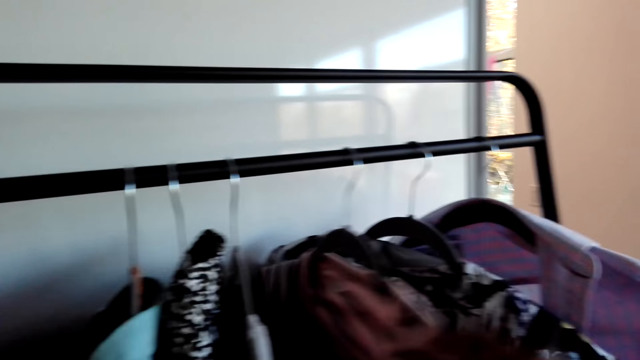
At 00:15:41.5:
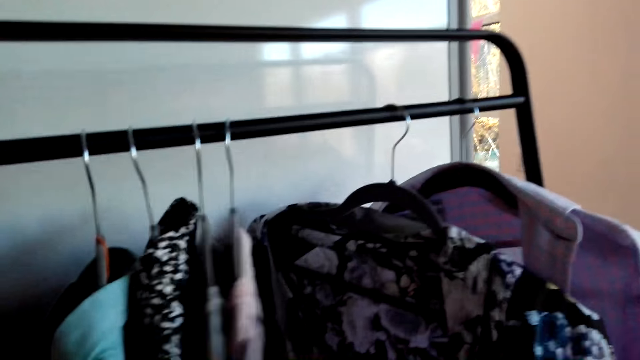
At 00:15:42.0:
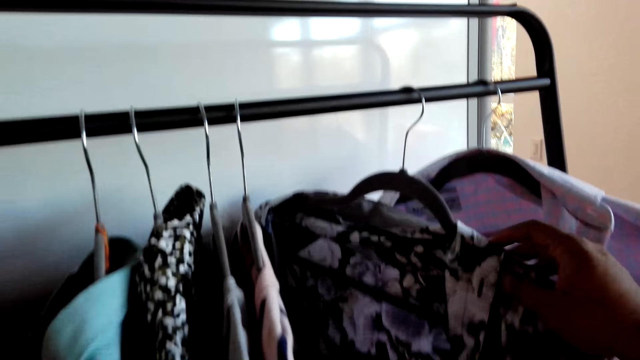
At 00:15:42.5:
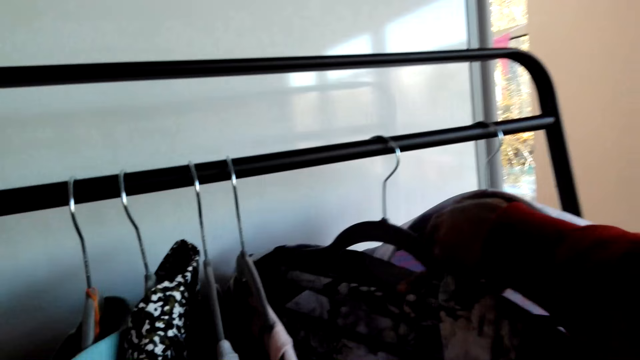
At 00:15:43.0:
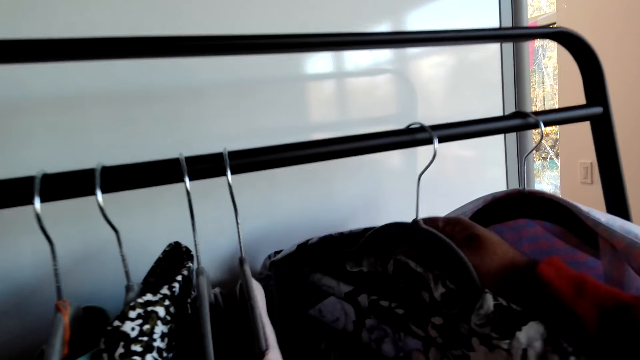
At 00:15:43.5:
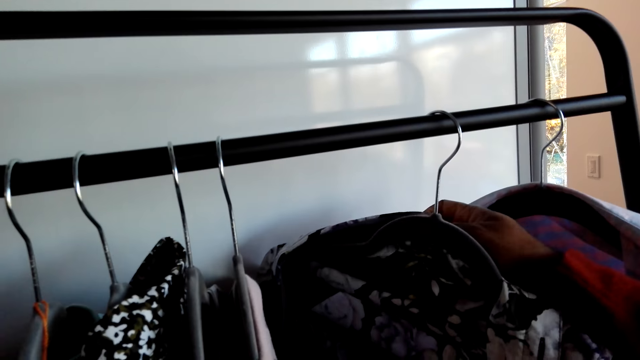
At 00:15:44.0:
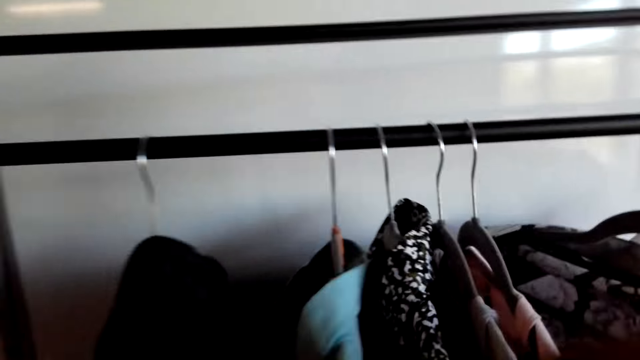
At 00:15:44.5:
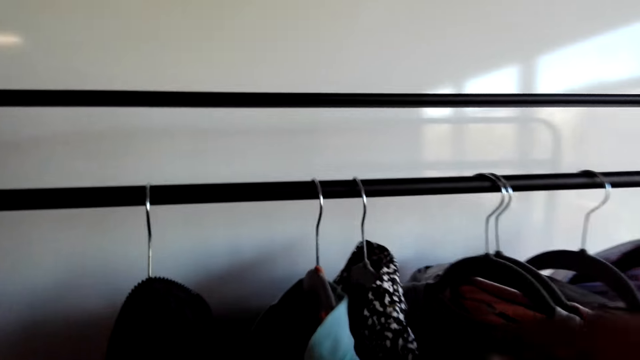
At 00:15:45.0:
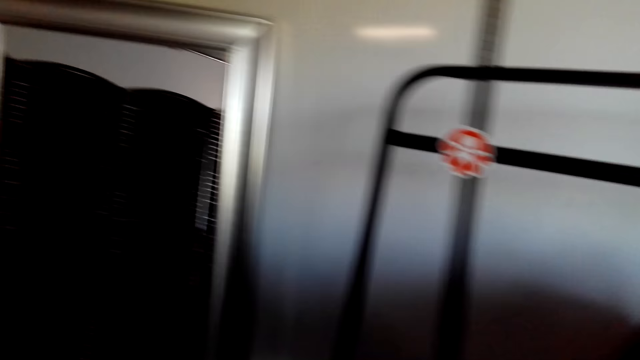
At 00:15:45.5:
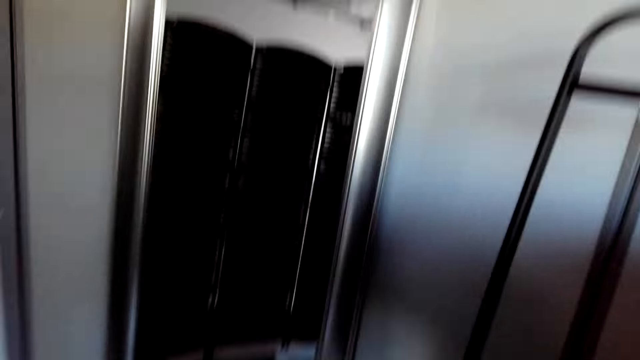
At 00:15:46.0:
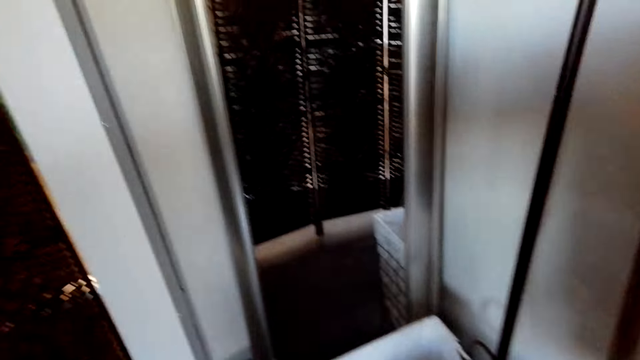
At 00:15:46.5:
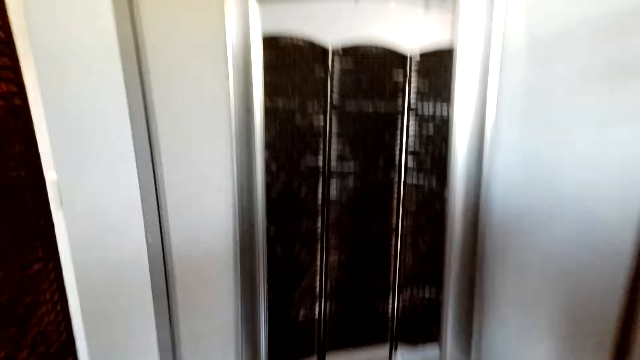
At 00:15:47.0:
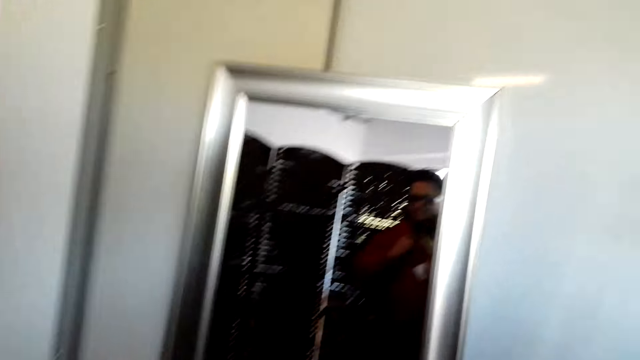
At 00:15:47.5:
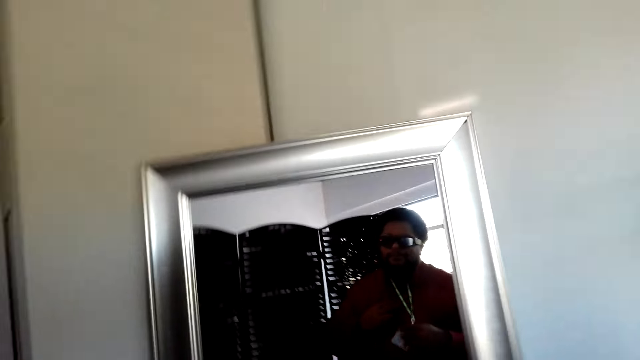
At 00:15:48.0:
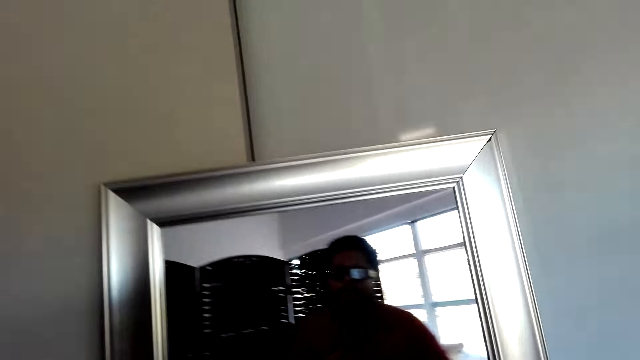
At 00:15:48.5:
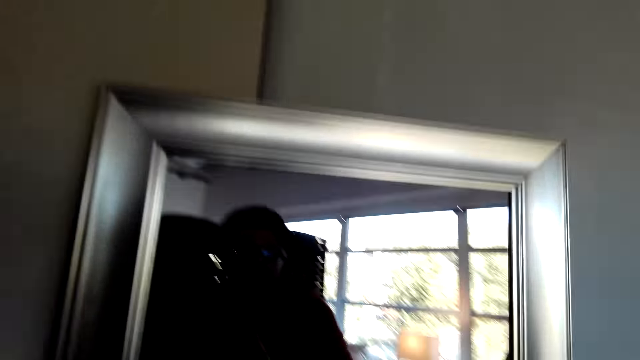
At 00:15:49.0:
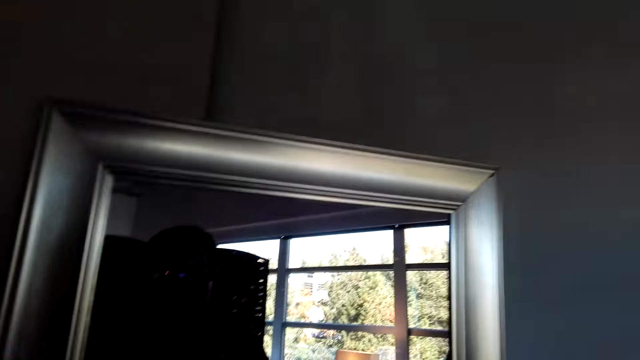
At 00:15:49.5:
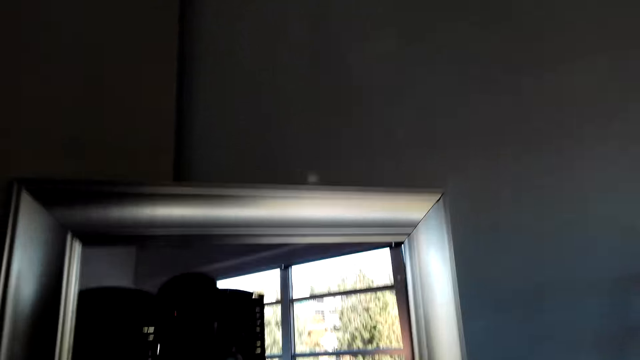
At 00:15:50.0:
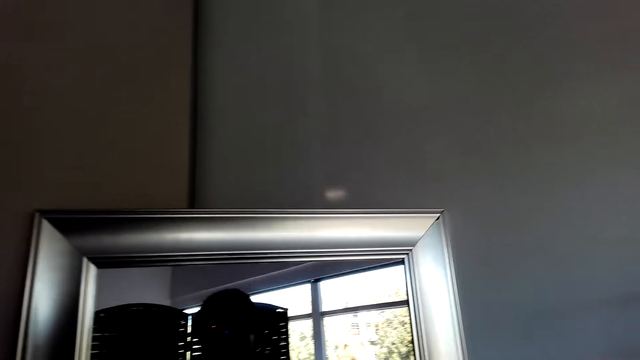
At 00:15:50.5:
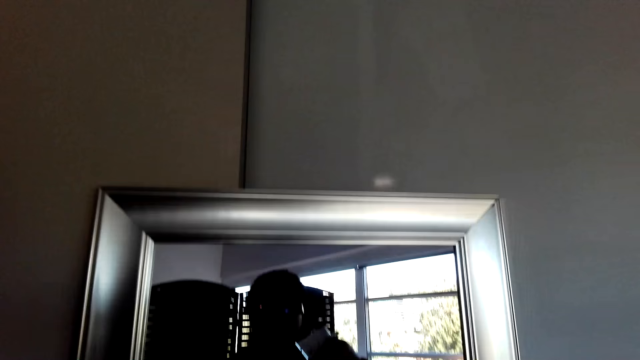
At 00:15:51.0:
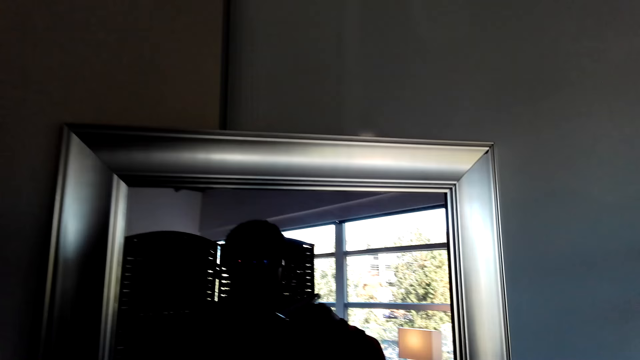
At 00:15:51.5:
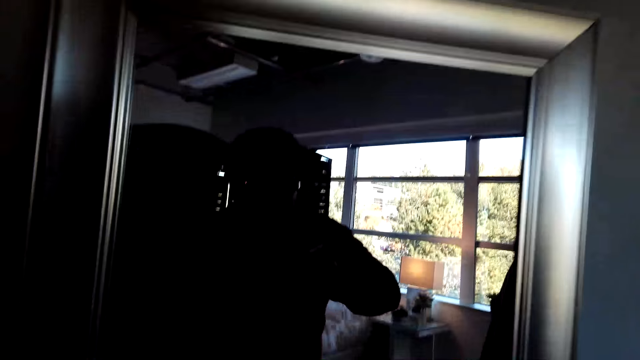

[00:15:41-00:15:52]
The camera wearer looks around. They look in the mirror.

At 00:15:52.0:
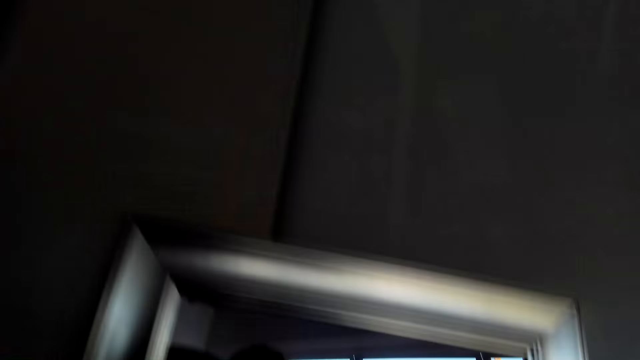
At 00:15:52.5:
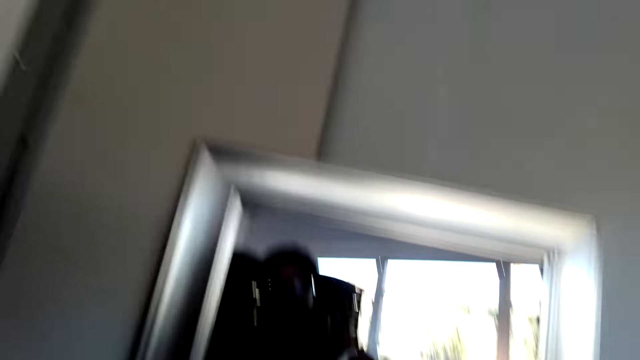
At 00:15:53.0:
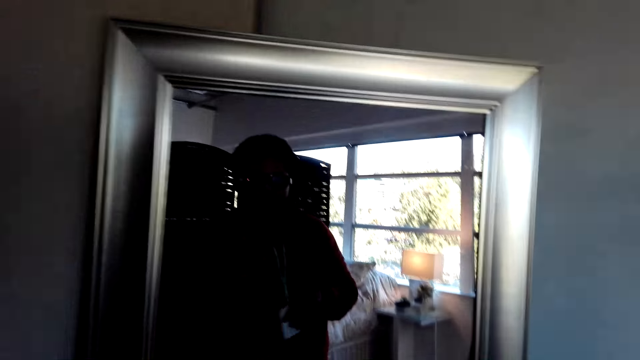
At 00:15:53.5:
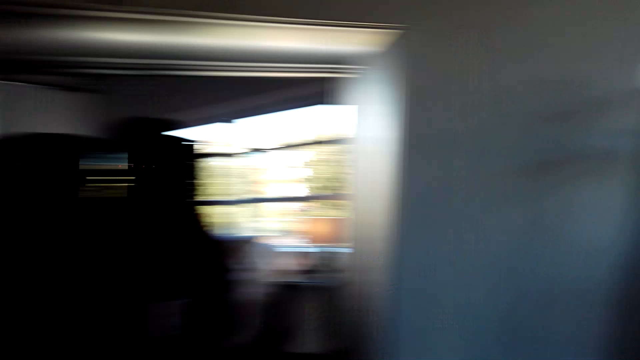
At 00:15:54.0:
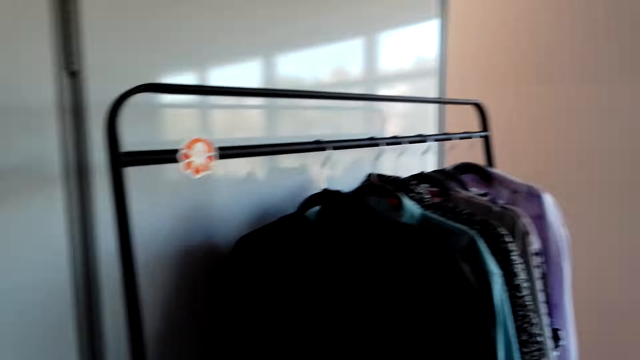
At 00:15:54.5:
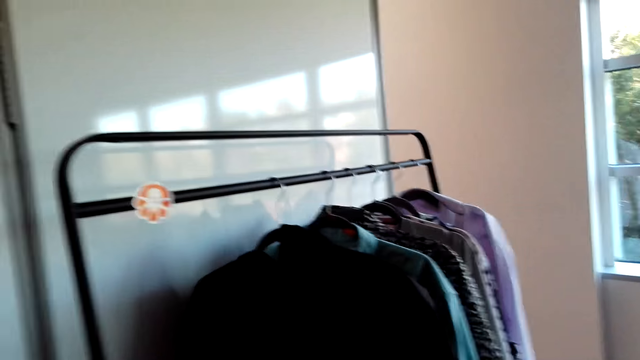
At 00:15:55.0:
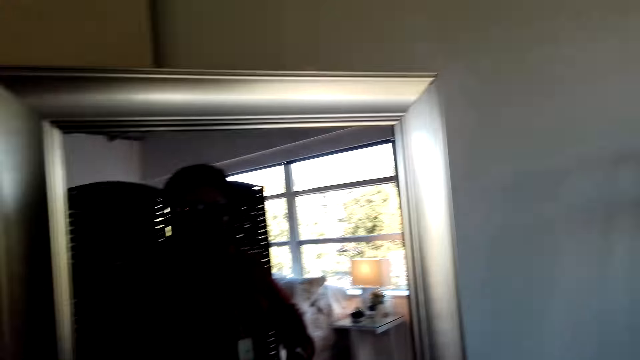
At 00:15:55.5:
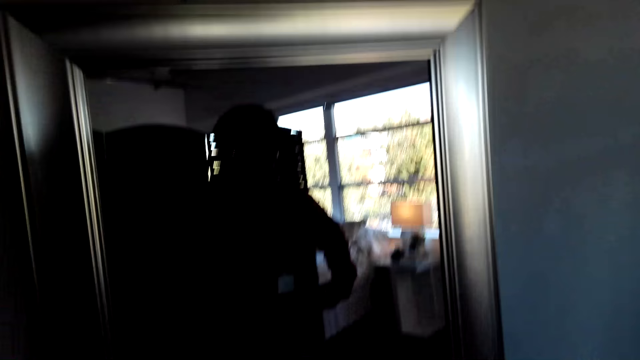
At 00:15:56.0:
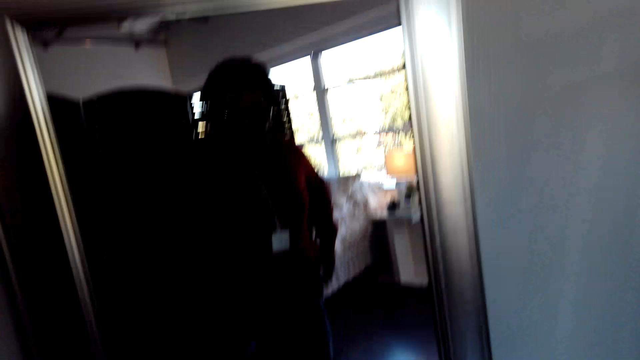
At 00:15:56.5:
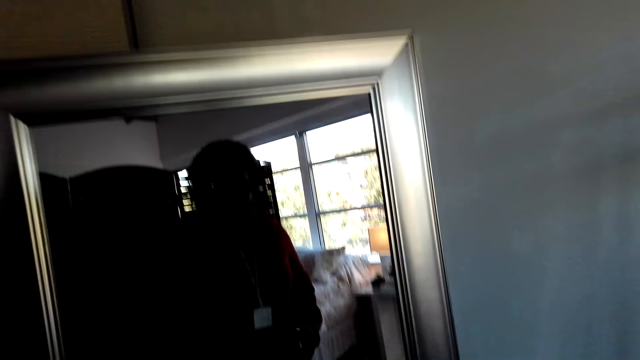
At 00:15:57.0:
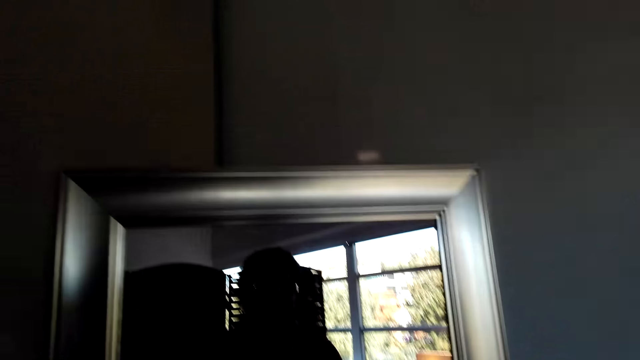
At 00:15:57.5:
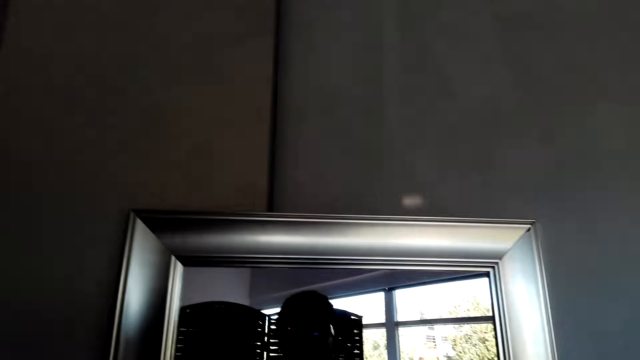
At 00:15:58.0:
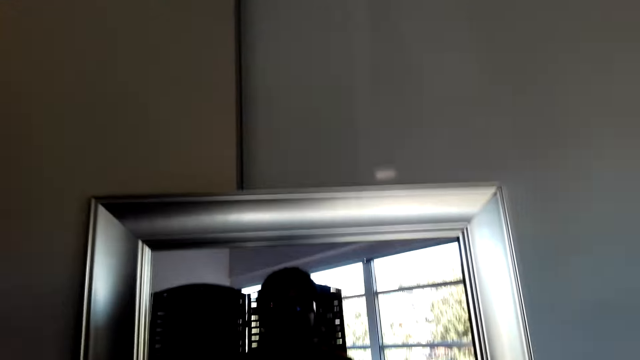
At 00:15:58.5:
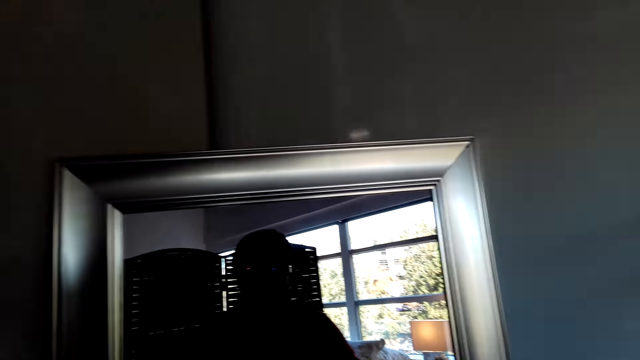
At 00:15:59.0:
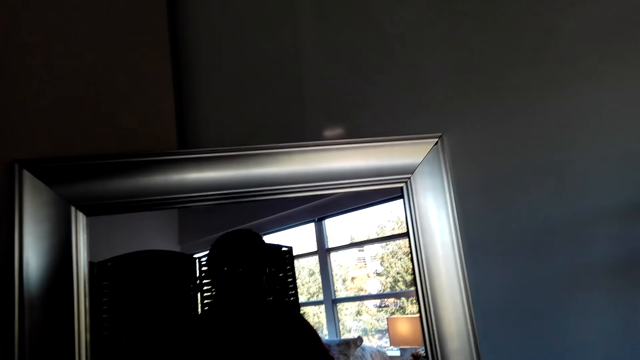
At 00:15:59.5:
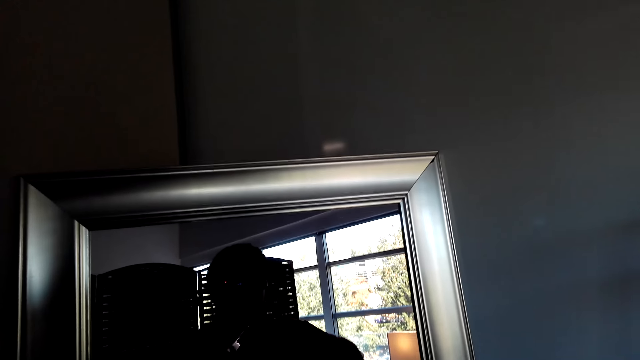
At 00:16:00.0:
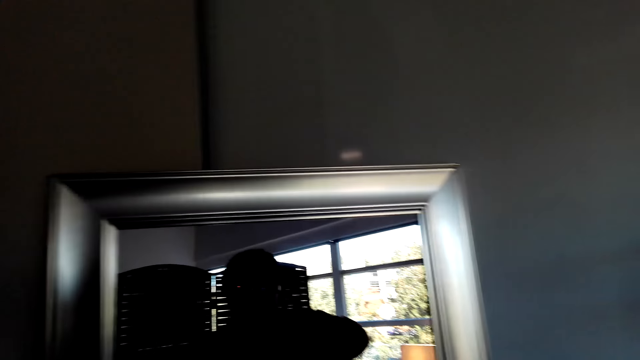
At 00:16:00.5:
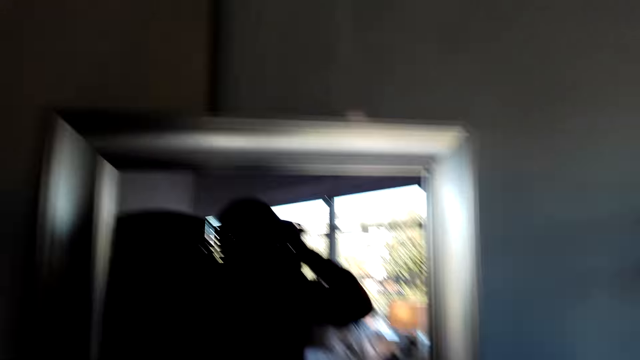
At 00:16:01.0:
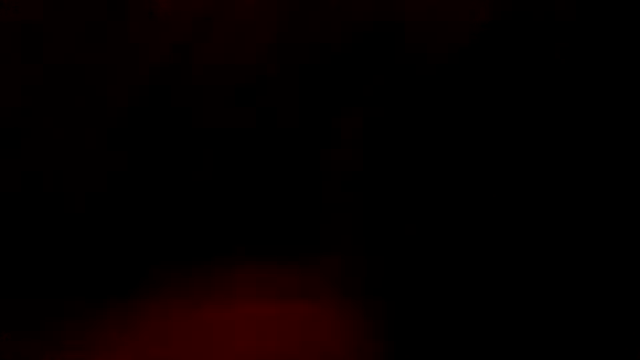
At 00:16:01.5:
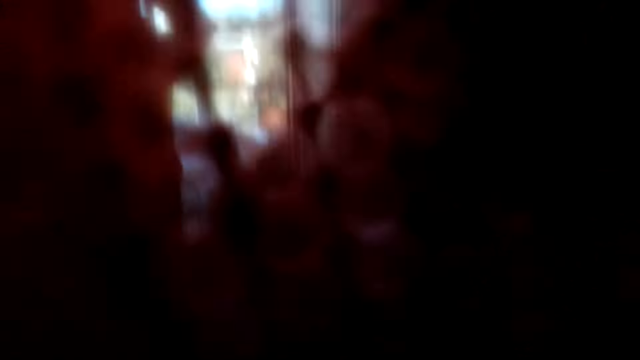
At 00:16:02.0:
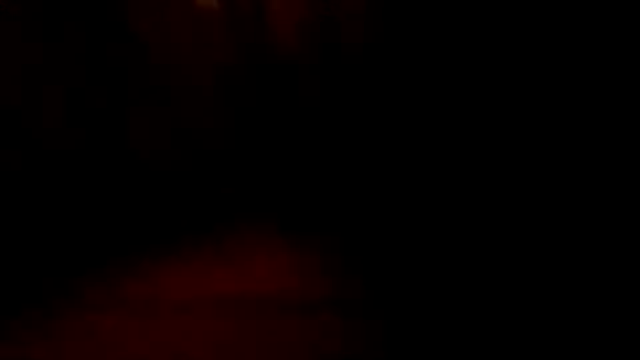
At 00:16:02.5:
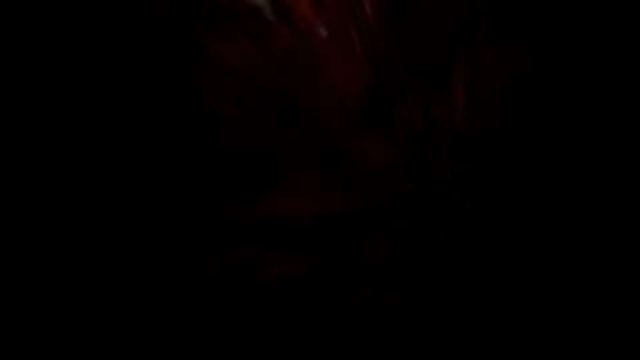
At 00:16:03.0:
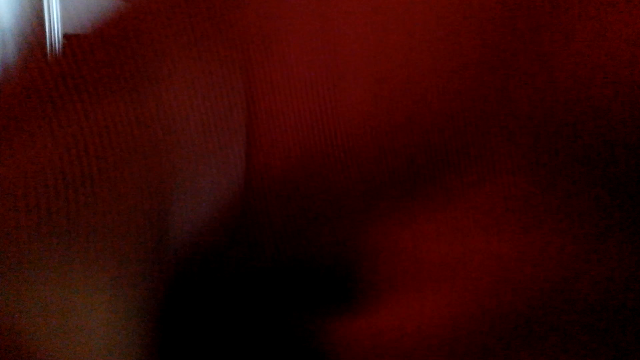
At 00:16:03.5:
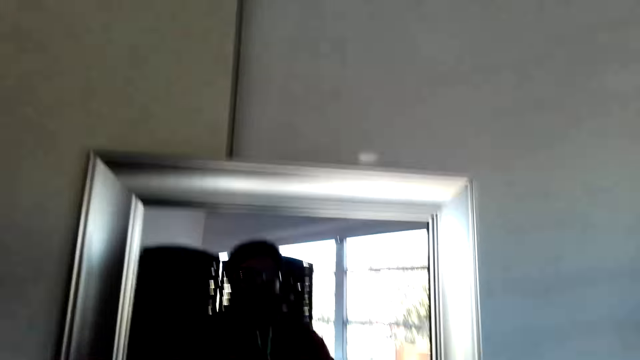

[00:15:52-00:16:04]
The camera wearer looks around.
